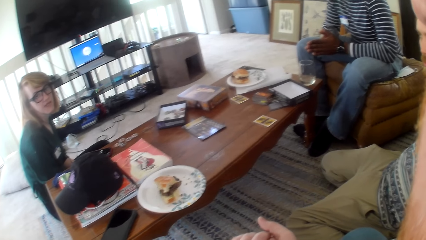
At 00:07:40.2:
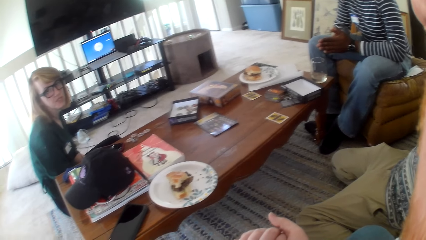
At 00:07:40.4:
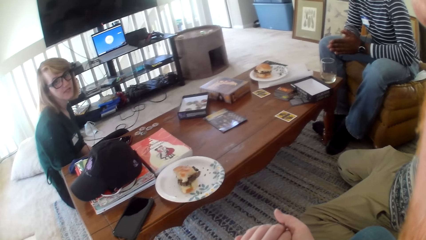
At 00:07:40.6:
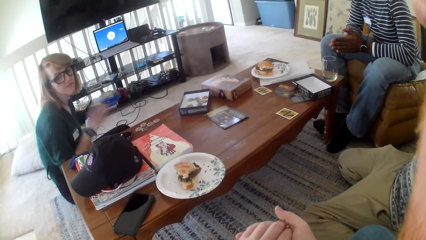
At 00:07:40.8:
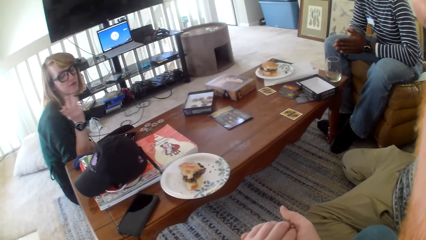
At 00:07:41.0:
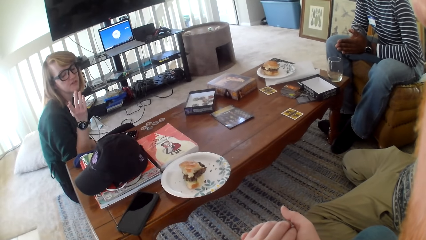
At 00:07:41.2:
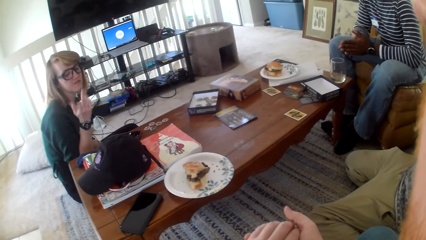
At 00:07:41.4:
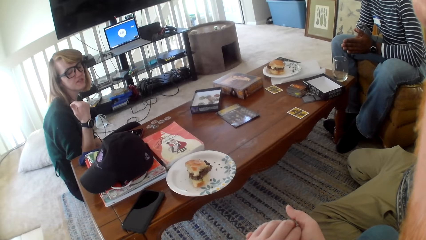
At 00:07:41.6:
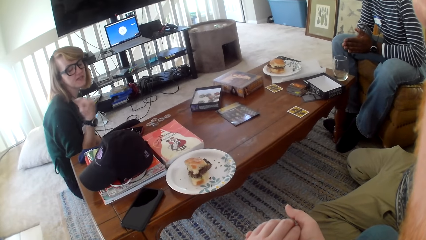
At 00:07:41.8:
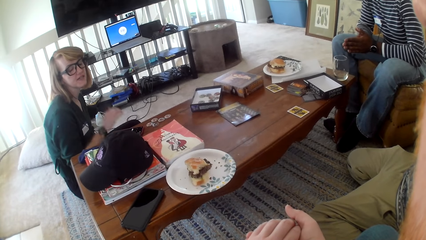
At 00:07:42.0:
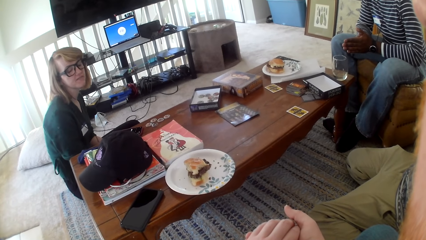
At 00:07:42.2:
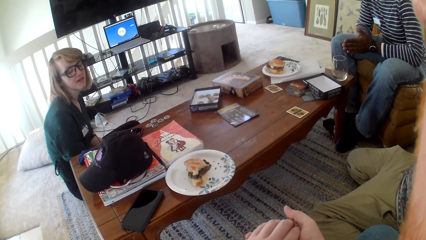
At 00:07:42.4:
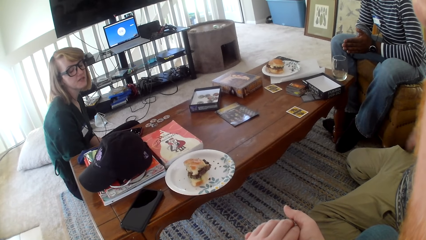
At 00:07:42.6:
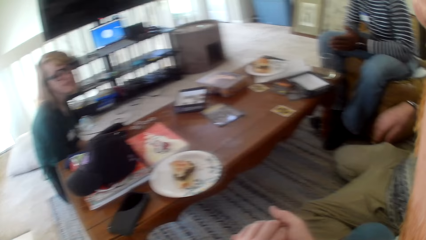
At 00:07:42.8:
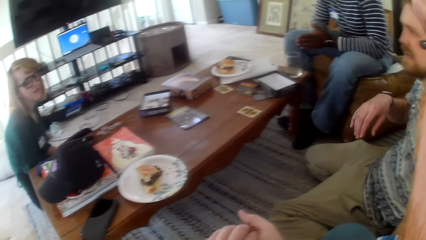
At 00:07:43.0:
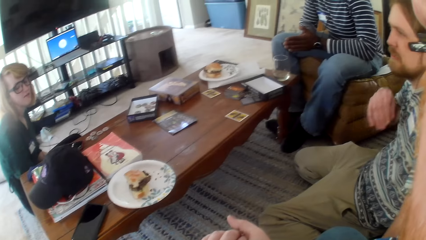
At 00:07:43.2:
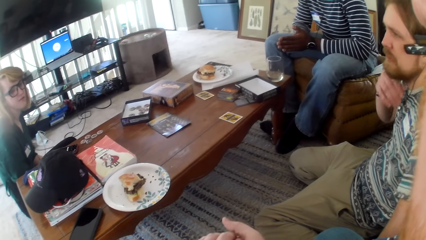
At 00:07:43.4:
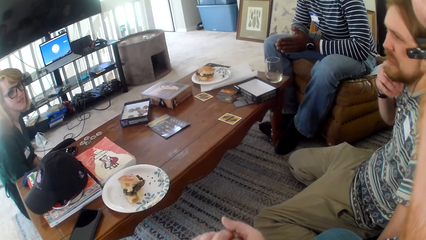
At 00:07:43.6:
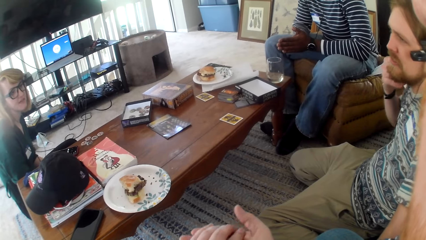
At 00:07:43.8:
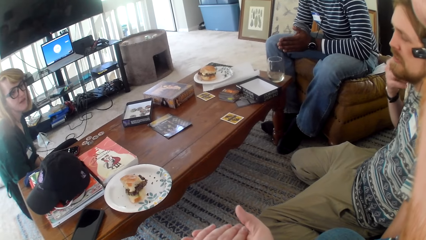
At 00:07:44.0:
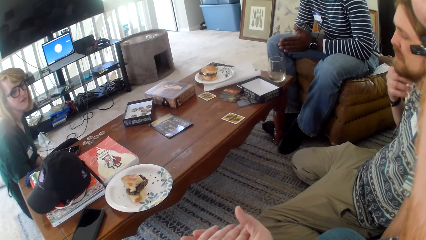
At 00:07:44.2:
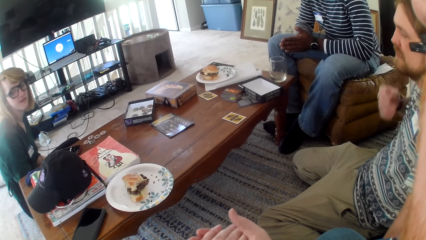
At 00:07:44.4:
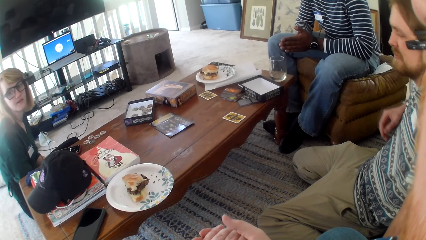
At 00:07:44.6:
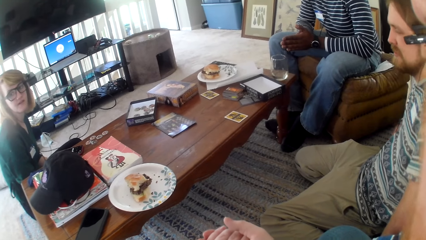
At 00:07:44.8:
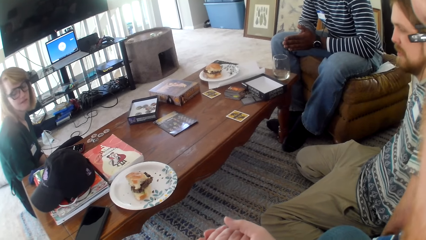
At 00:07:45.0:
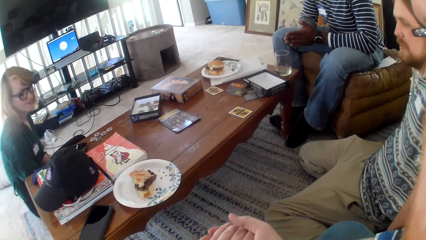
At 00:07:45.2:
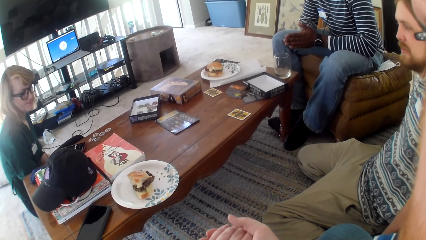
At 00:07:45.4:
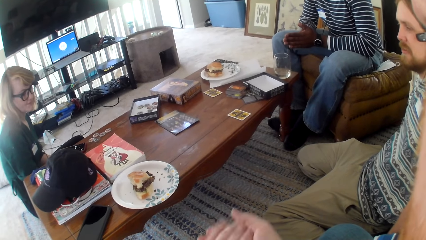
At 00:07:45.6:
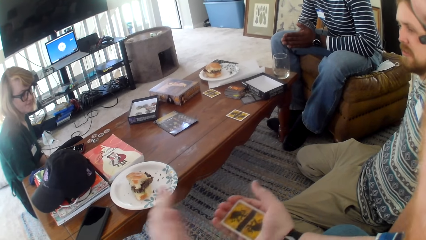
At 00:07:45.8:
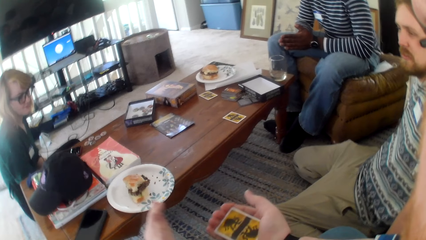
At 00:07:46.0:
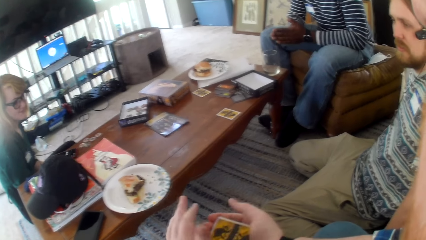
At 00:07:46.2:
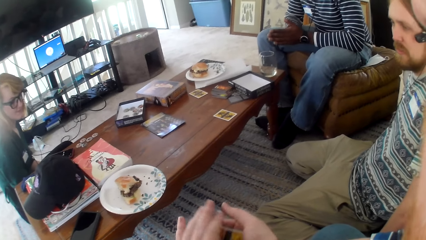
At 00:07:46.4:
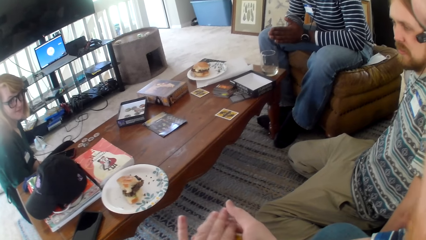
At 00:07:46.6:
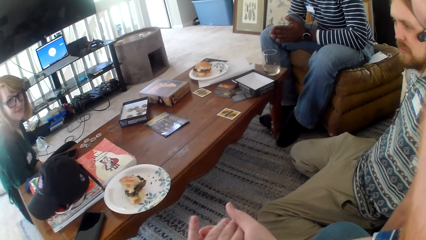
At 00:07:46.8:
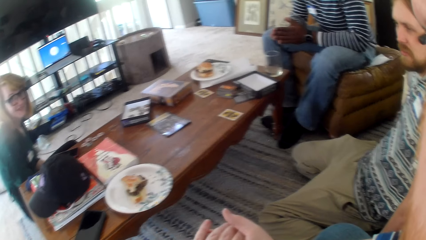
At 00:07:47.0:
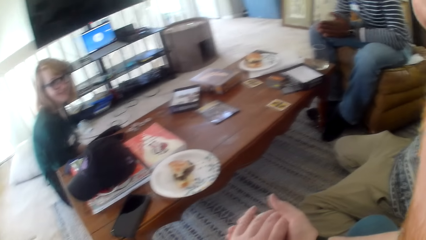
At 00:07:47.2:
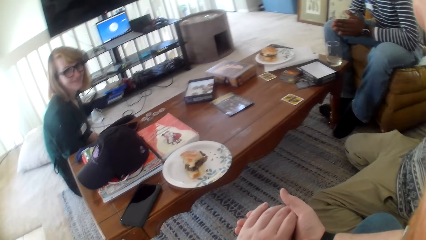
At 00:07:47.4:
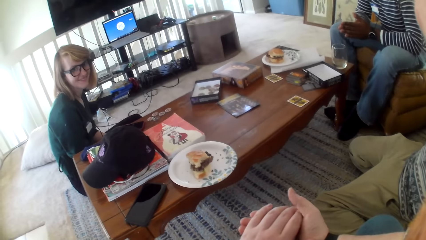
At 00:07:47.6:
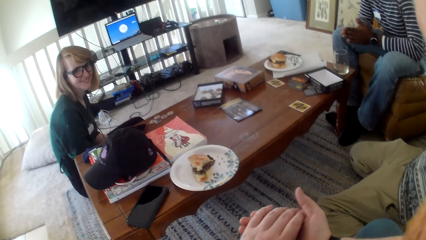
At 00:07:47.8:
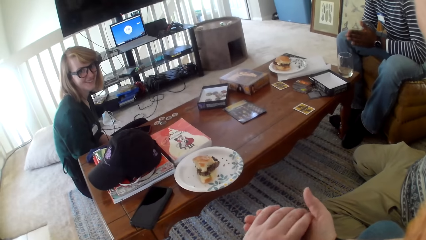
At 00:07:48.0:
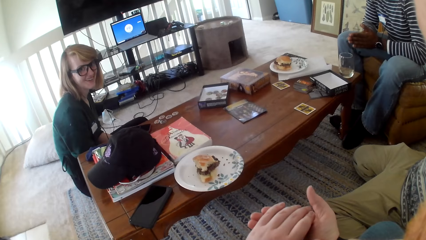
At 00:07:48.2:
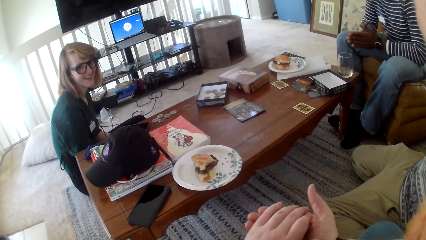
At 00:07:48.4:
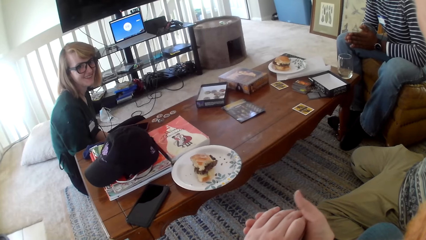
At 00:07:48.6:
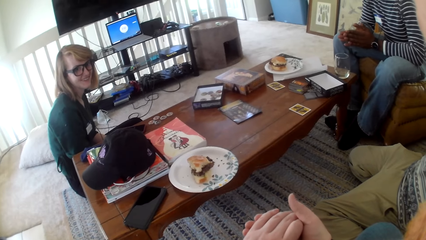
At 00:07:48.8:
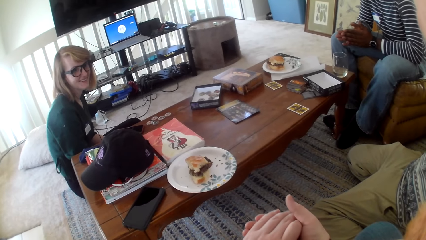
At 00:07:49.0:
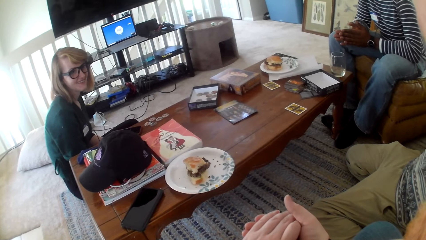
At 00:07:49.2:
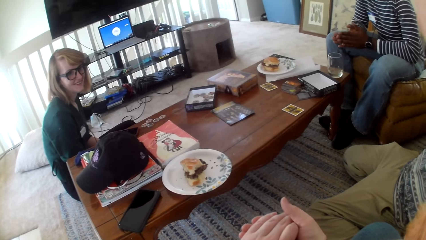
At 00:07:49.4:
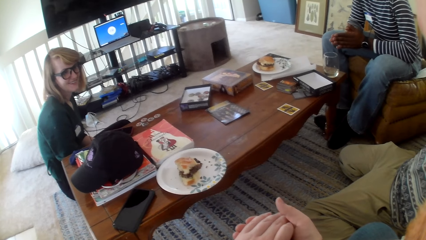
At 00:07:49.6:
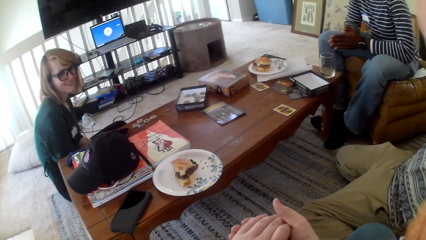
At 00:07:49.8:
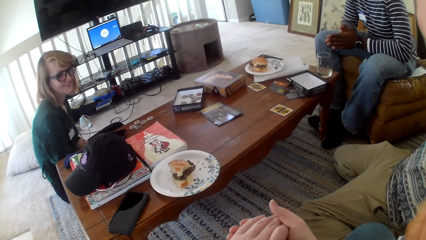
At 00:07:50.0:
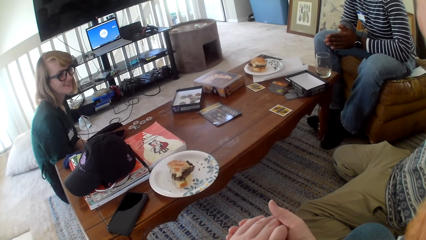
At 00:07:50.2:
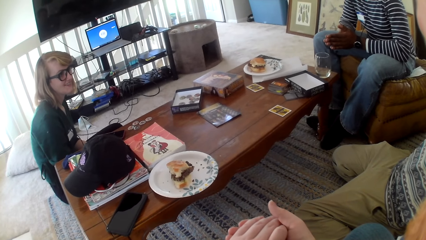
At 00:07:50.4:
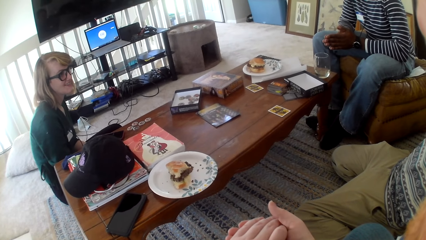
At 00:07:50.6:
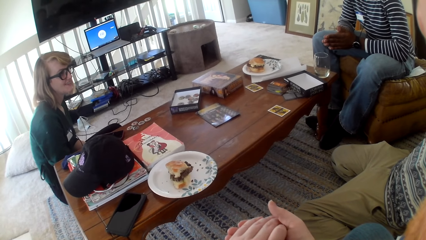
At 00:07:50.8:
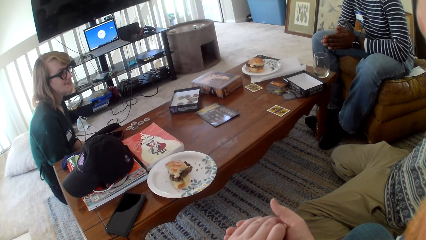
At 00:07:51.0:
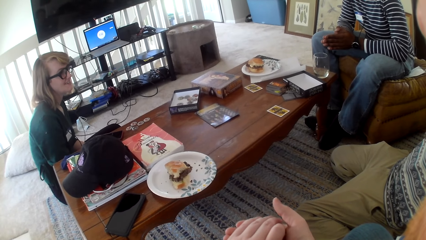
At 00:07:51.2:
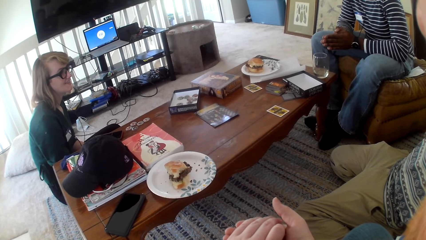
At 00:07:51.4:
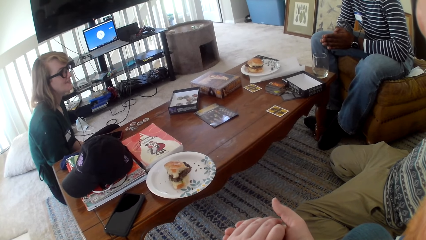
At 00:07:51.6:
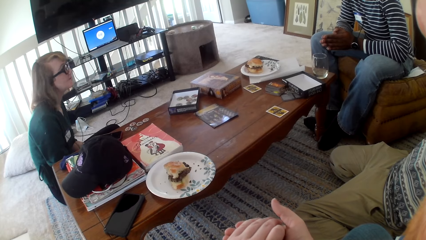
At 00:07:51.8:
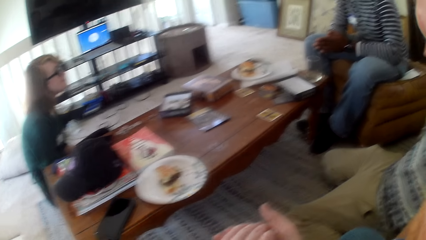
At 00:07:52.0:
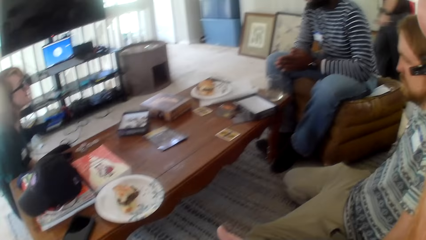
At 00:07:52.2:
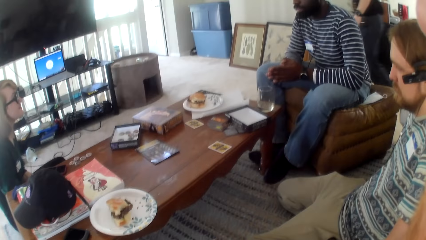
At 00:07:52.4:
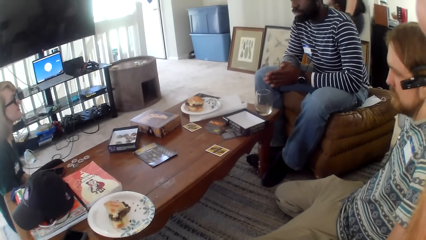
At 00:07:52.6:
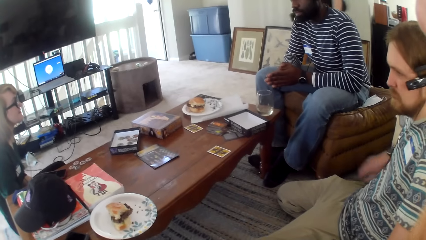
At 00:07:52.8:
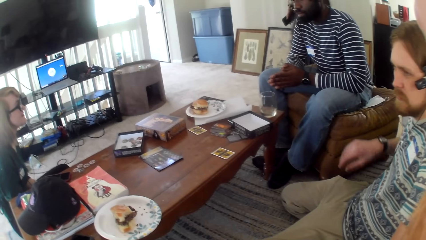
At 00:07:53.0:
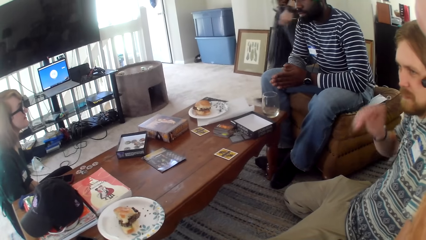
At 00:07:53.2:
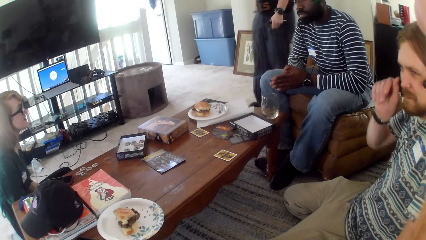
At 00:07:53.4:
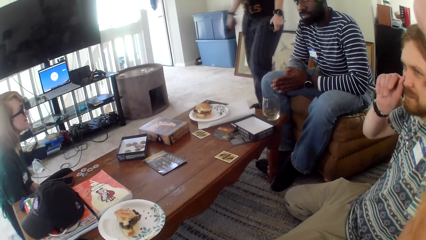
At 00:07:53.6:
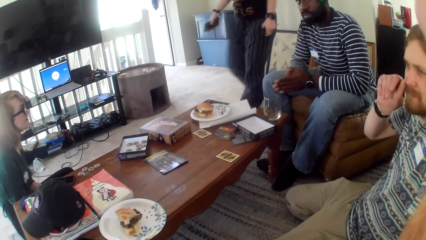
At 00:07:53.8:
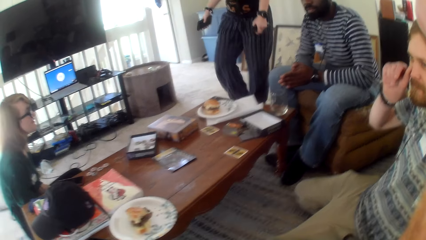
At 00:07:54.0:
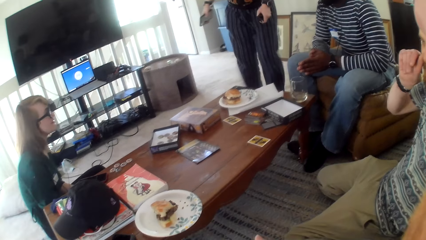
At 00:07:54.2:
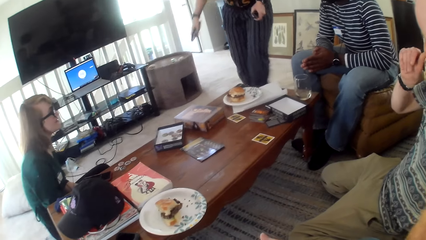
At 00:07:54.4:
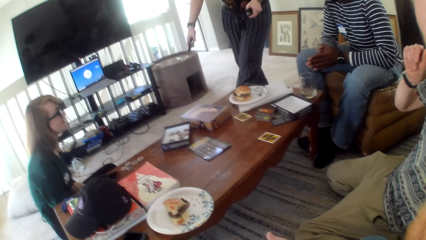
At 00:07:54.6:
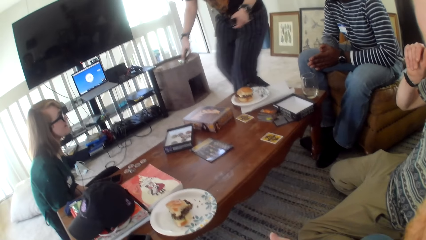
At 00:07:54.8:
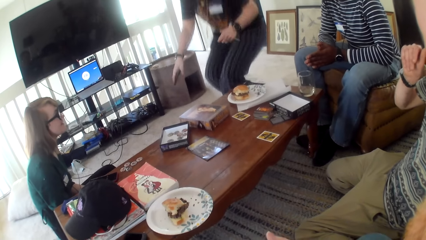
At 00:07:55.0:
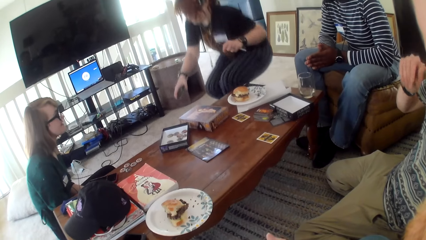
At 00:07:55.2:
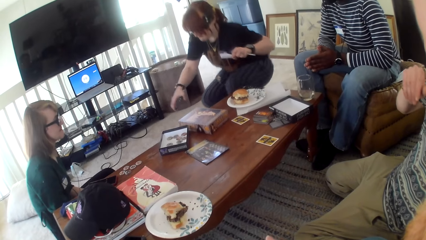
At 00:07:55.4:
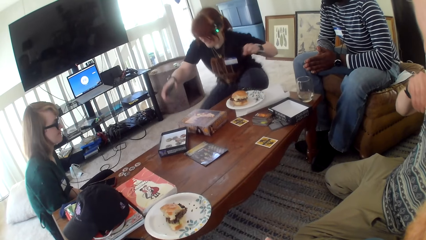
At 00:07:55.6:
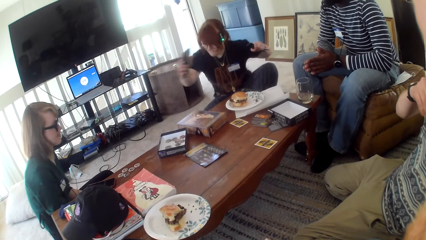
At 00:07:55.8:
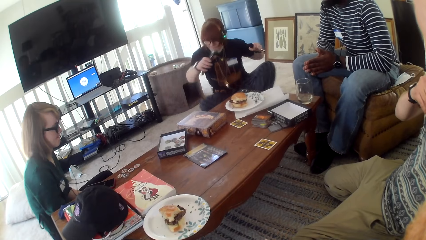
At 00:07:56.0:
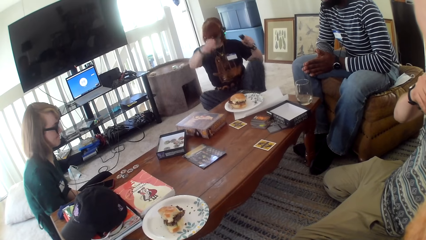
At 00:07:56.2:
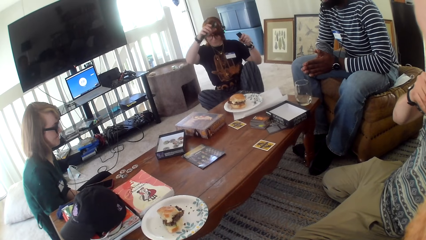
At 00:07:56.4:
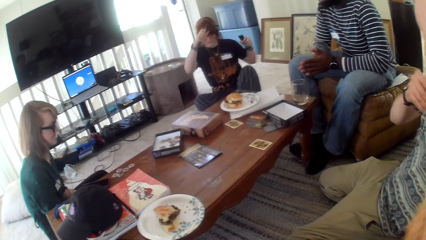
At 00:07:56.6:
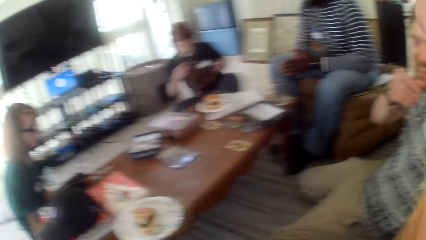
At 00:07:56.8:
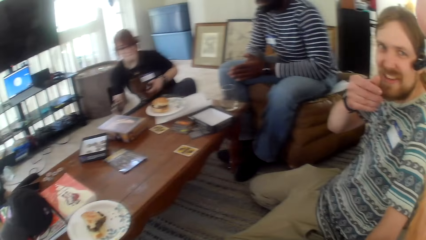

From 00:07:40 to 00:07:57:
A woman talks and moves her hand. The woman talks. A man talks and moves his hand. The woman talks. The camera wearer talks, moves hands, and talks. The woman talks. The man talks. The camera wearer looks at the table and talks. Another woman walks around the house and sits down.
